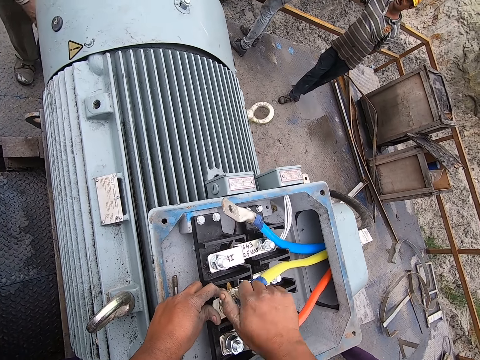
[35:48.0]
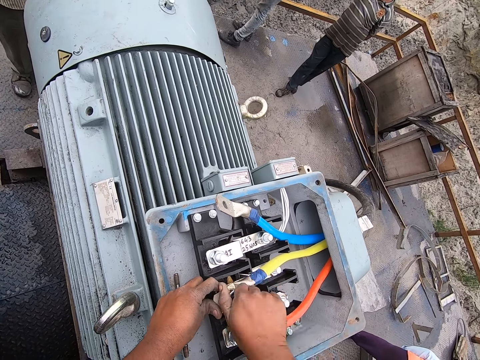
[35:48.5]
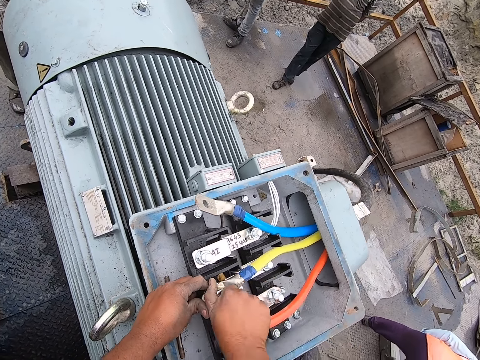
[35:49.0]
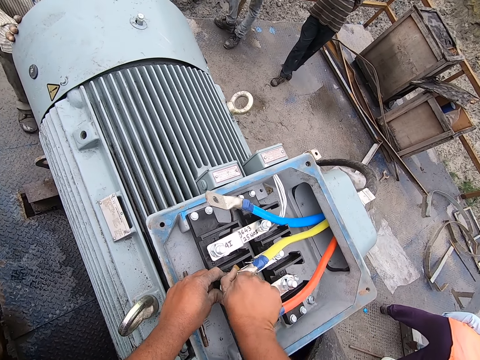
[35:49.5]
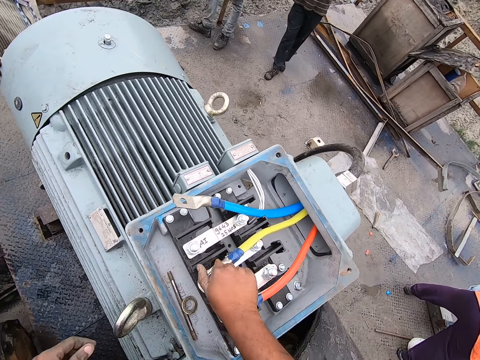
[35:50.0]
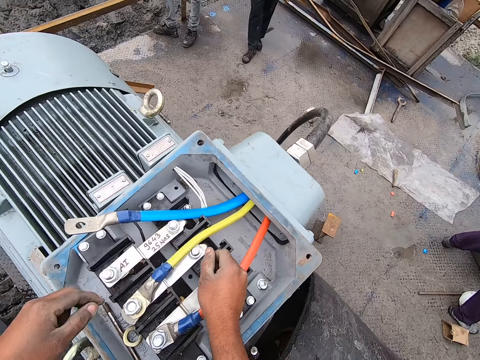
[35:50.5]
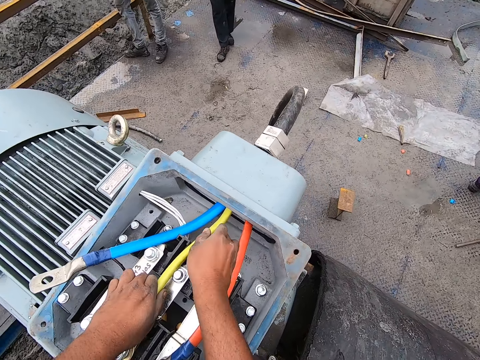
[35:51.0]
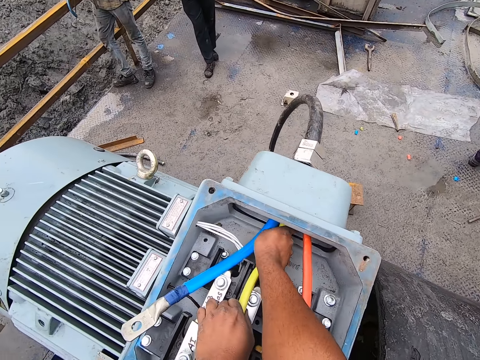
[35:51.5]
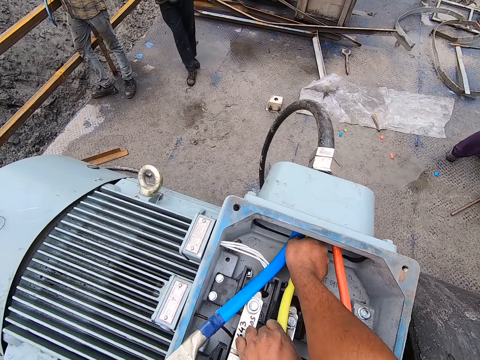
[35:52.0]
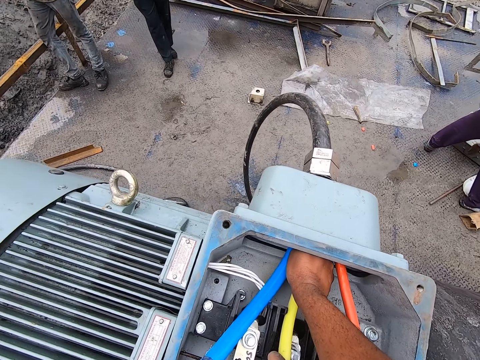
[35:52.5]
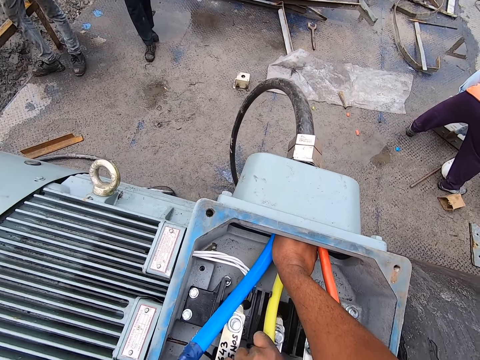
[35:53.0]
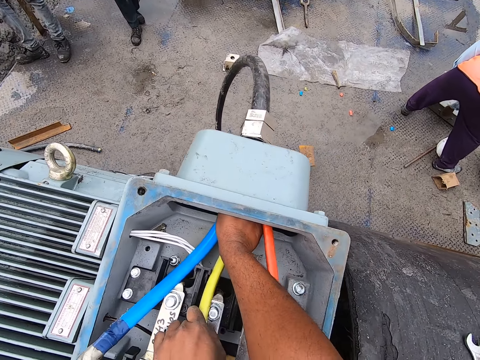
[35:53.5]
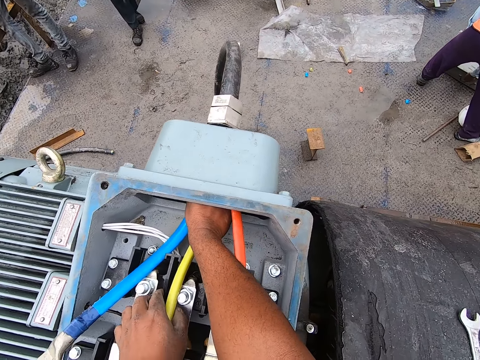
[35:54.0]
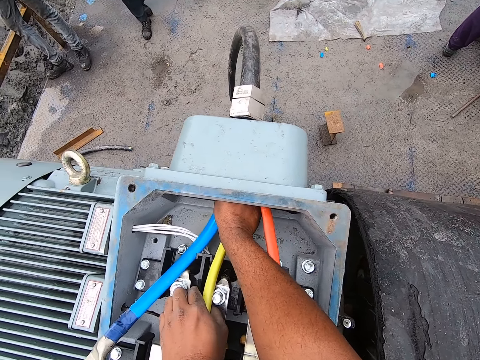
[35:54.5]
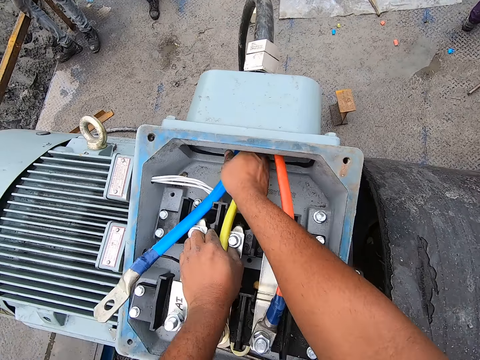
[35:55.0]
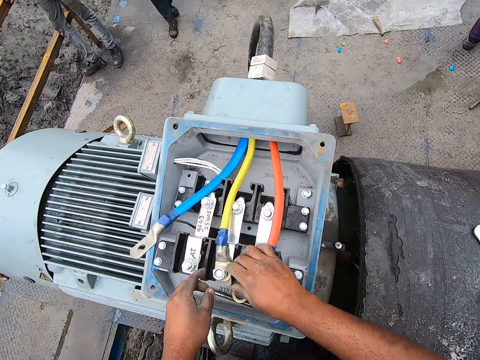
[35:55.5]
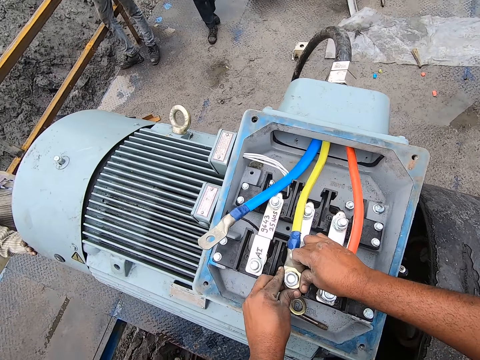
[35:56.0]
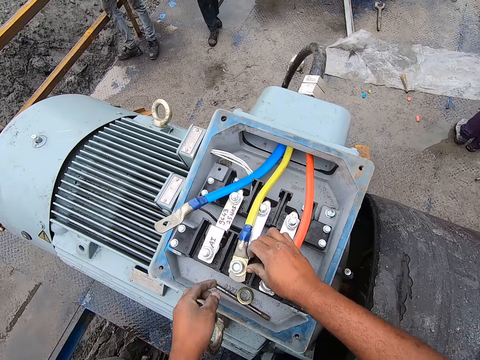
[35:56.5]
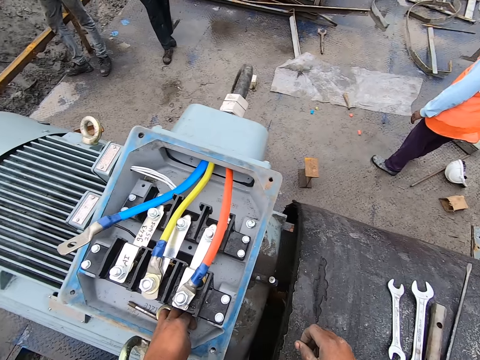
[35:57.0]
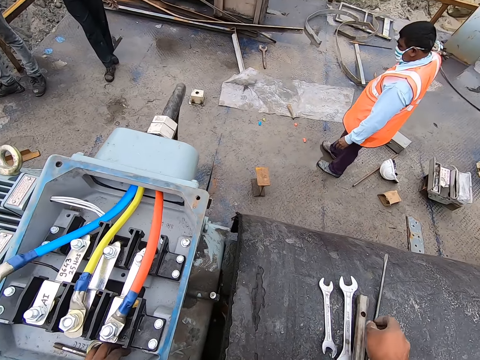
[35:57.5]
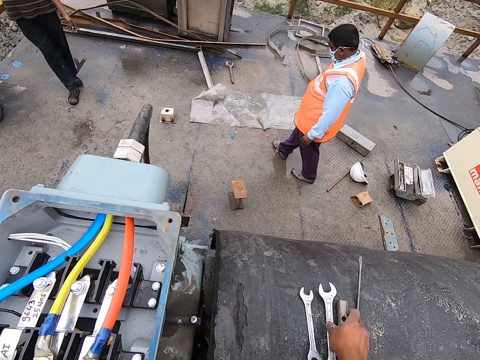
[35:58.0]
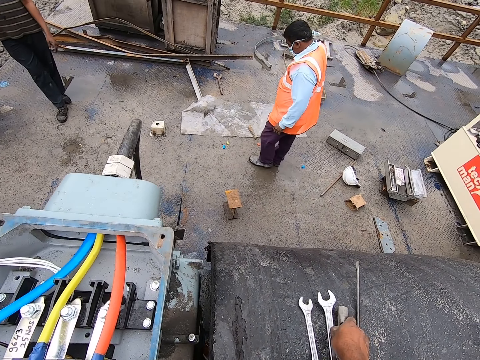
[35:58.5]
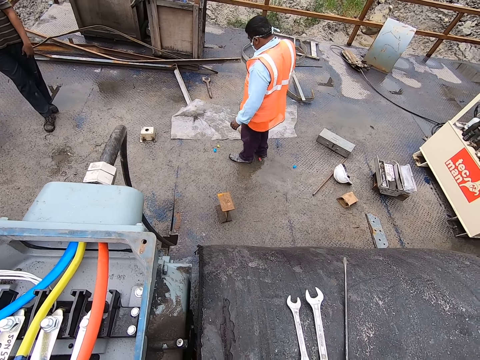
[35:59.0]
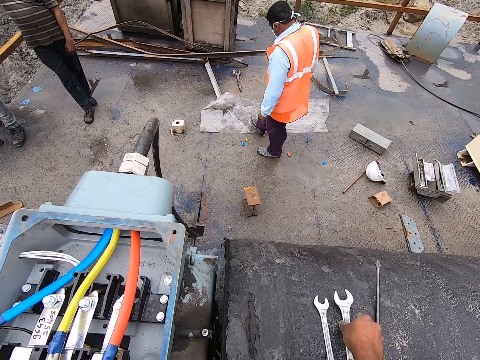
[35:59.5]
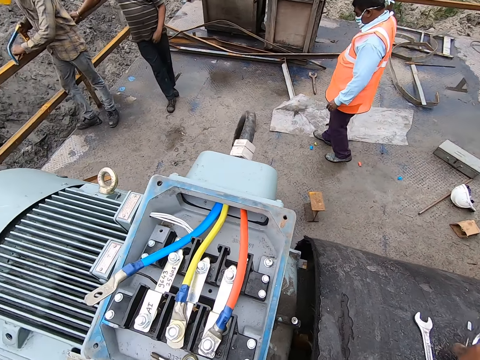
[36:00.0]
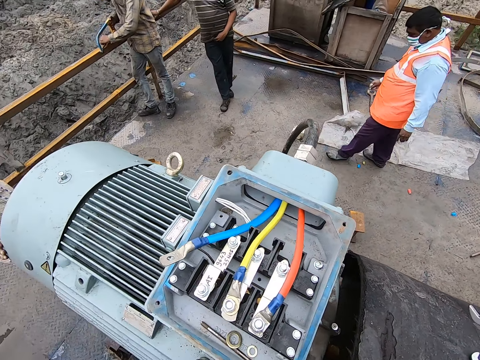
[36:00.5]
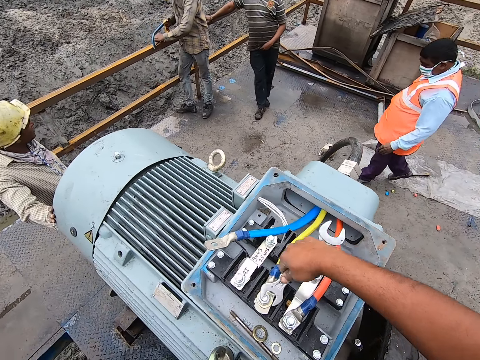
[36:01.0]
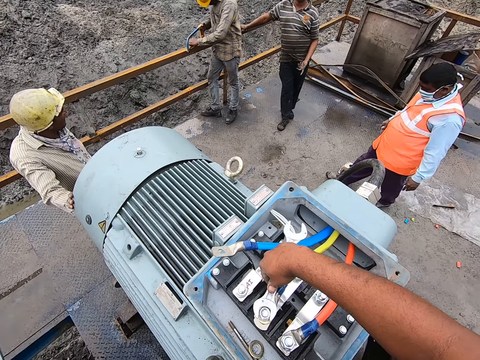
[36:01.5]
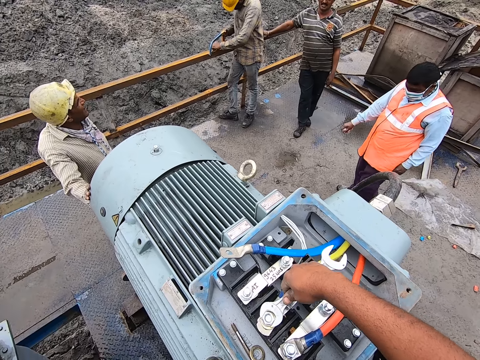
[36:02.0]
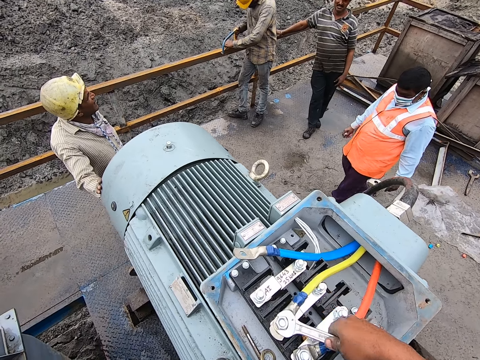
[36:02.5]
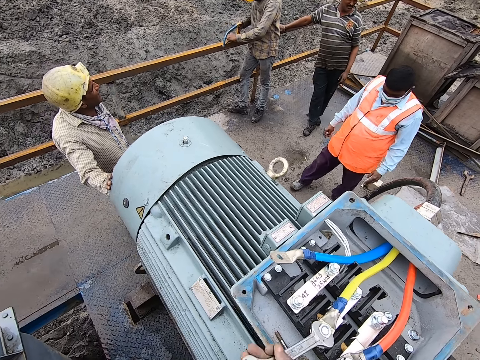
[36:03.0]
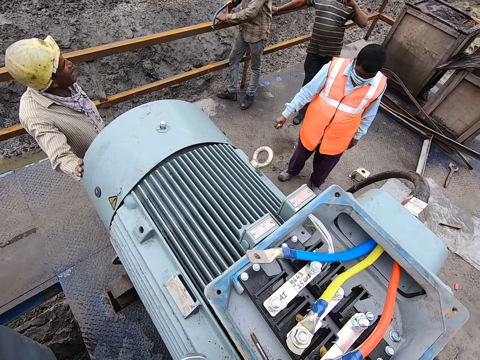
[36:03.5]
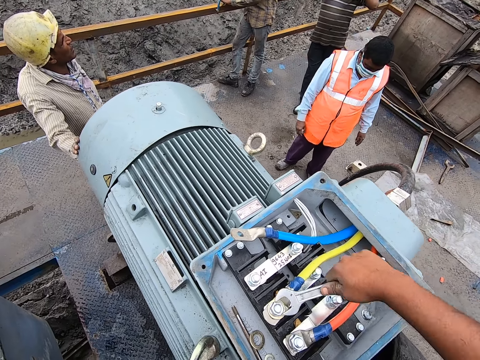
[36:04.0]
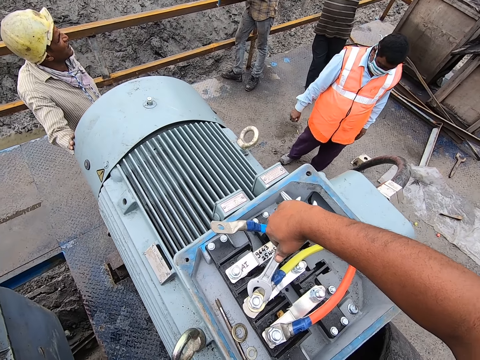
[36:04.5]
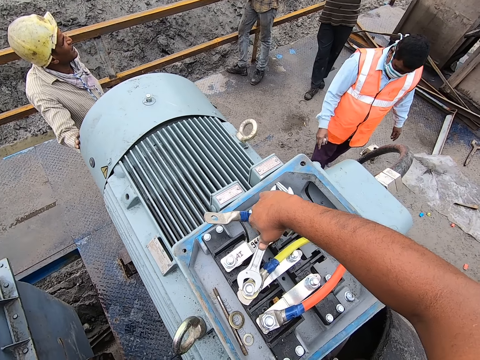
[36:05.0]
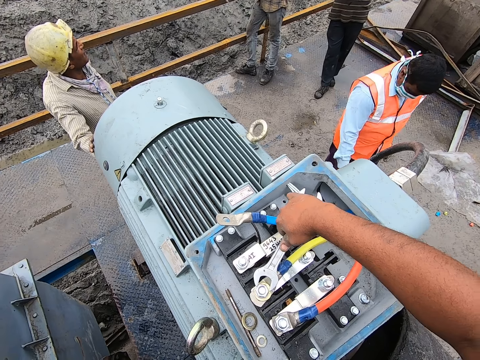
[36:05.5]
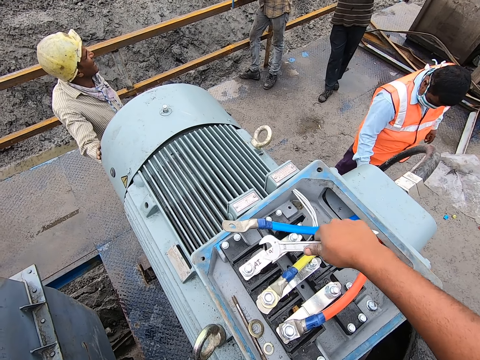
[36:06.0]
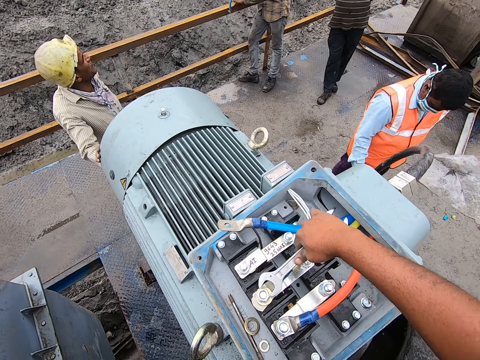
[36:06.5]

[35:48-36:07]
The camera wearer moves away both hands. They pull the pipe with both hands. They move around both hands. They pick the metal rod and wrench with the right hand. They interact. They turn the bolt with the wrench and tighten the bolt.

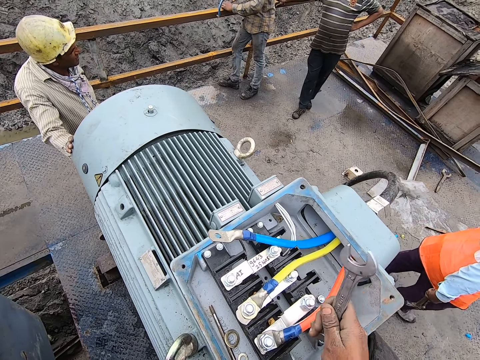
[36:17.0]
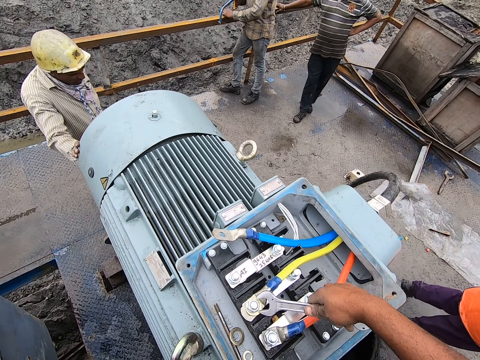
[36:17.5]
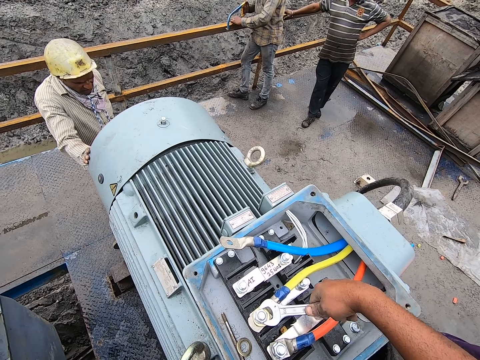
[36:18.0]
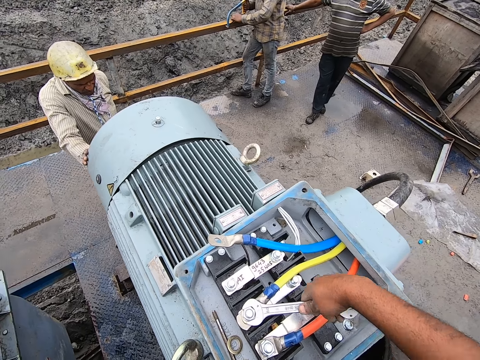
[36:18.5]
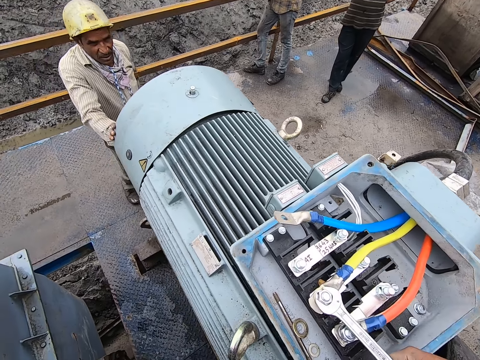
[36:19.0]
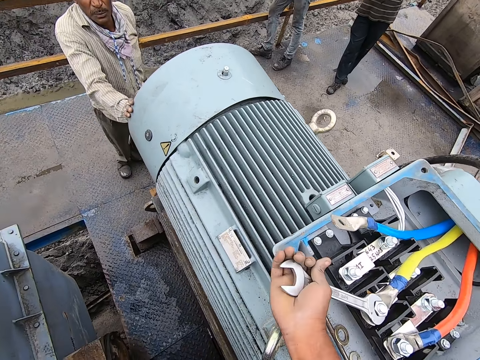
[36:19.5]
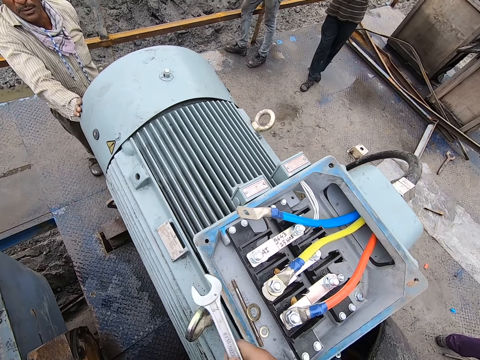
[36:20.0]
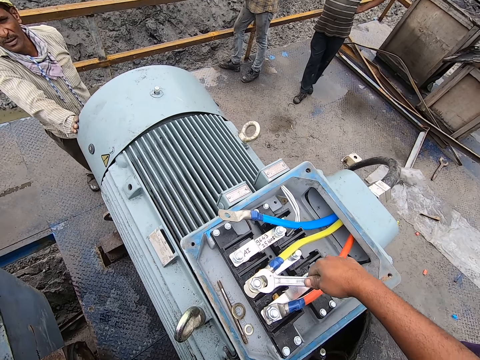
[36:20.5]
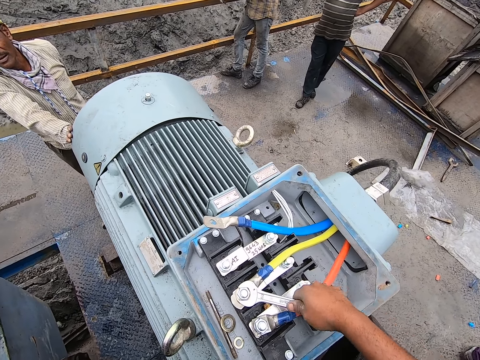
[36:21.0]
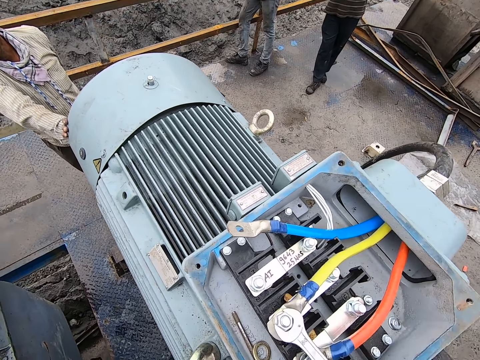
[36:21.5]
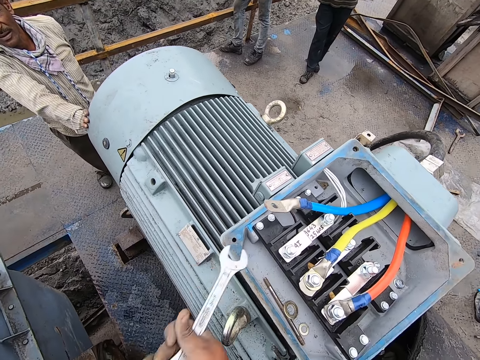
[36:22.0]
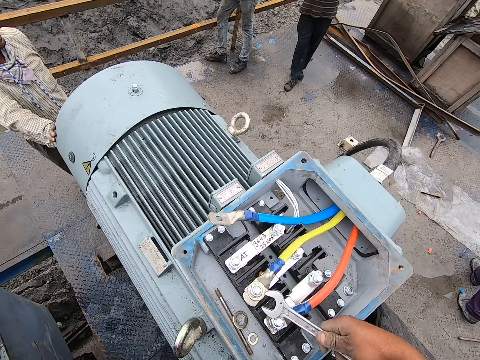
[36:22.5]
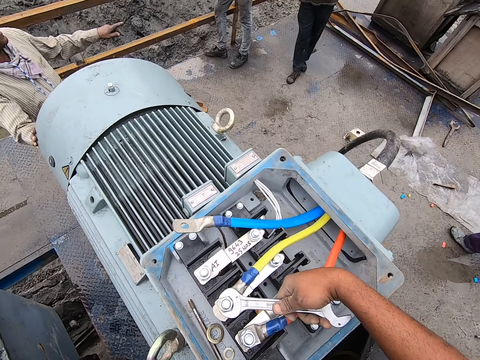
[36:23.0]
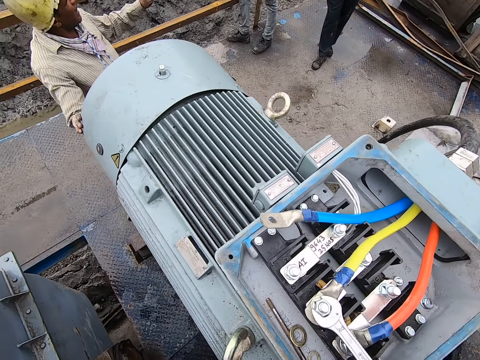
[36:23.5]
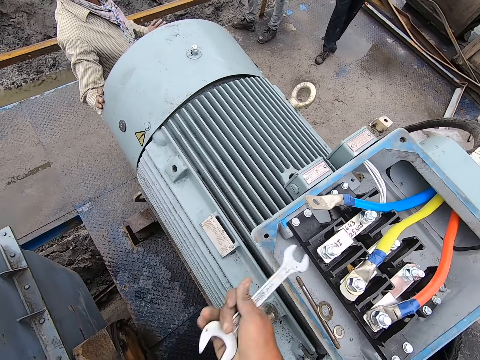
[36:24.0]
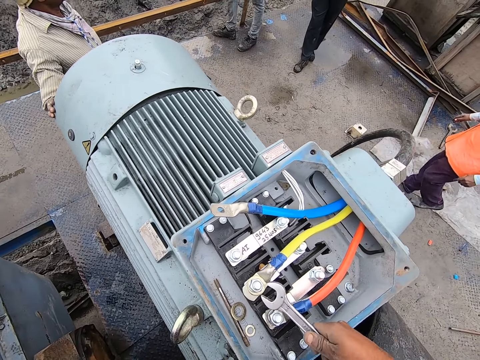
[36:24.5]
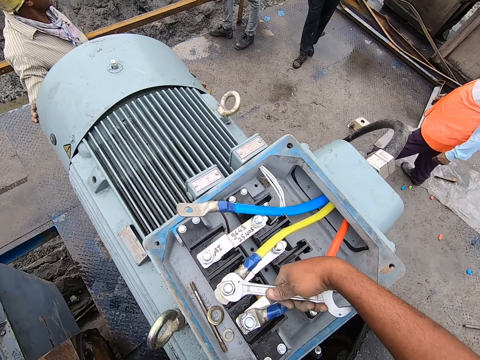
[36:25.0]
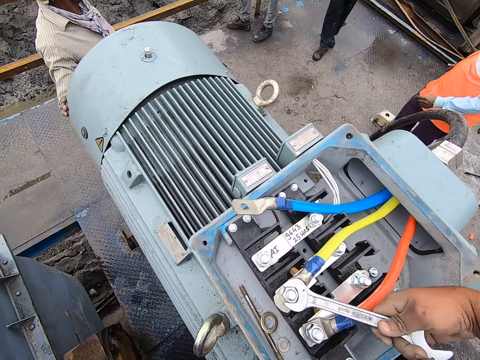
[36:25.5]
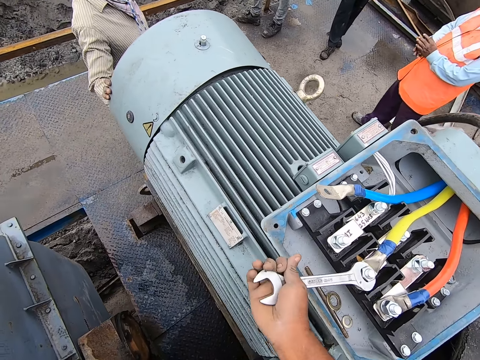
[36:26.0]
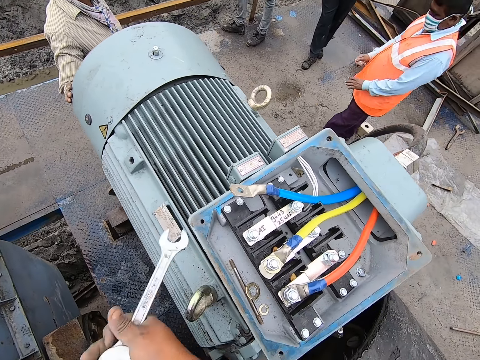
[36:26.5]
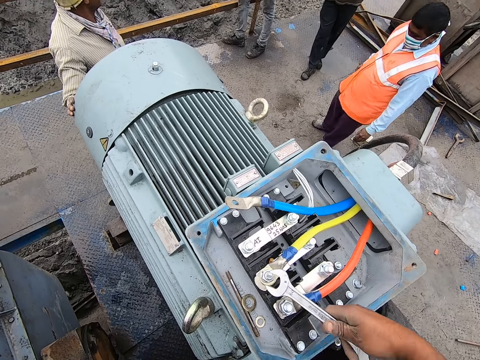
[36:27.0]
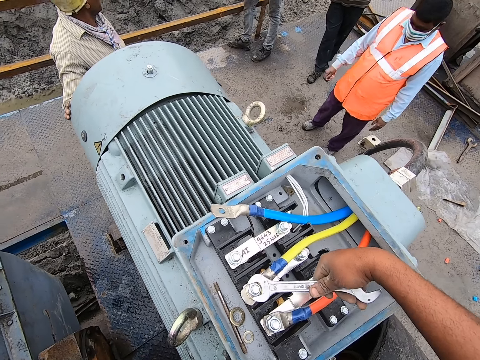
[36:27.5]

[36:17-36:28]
A man talks to the camera wearer. The camera wearer tightens the nut with the wrench.
